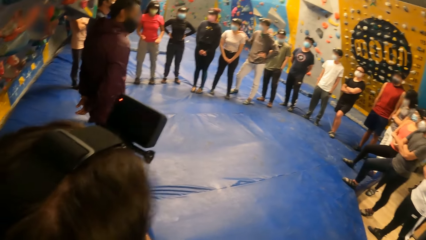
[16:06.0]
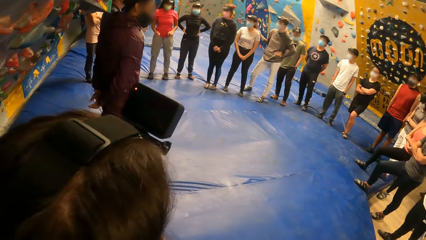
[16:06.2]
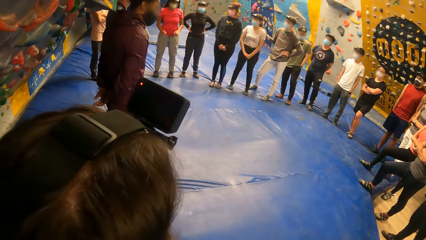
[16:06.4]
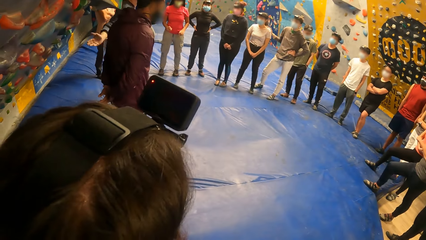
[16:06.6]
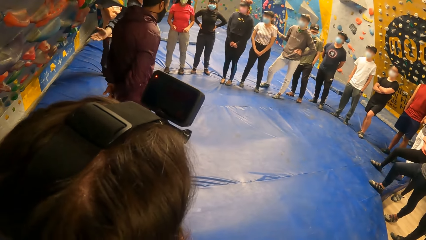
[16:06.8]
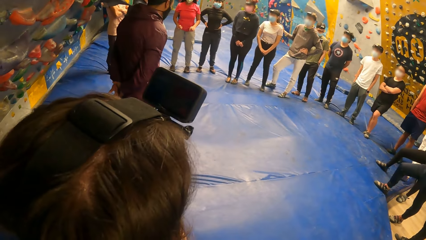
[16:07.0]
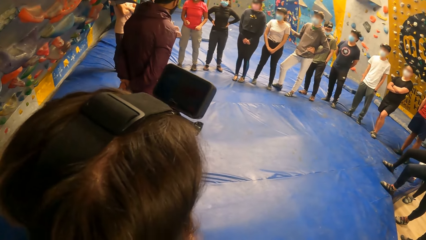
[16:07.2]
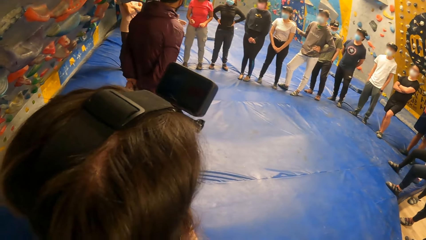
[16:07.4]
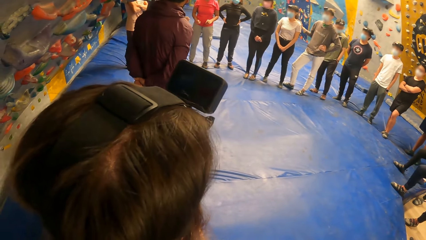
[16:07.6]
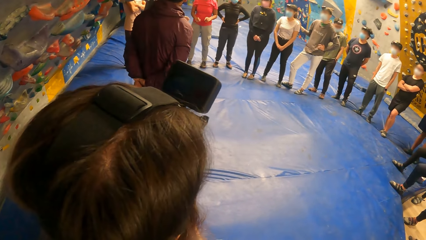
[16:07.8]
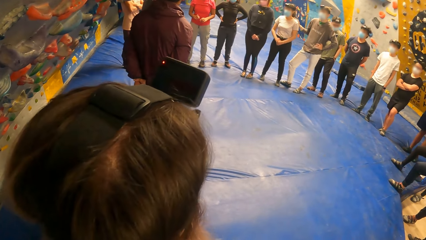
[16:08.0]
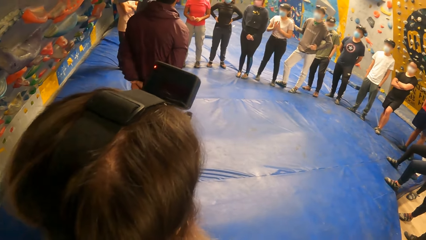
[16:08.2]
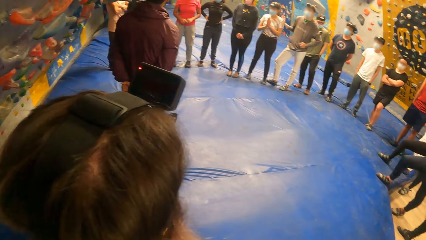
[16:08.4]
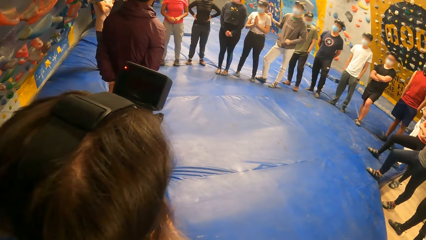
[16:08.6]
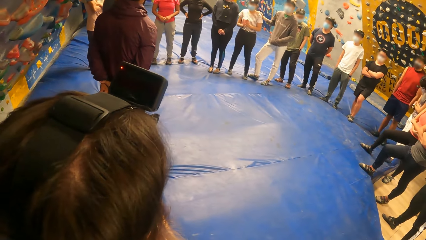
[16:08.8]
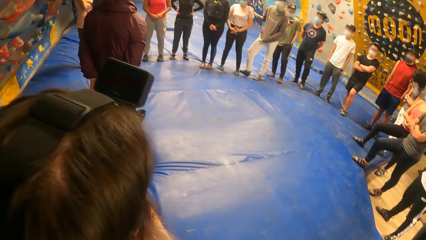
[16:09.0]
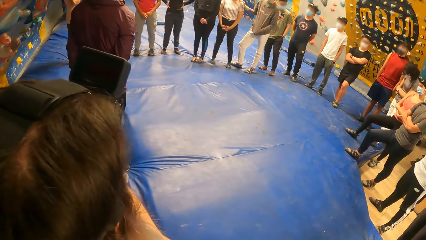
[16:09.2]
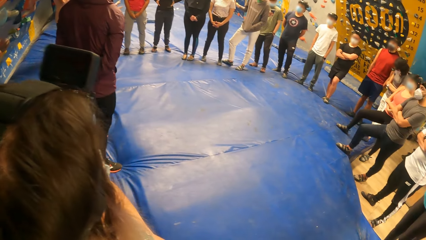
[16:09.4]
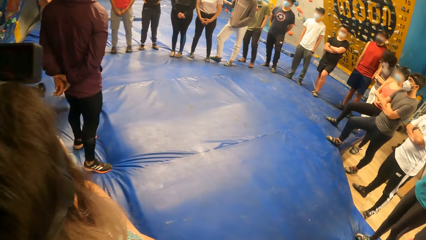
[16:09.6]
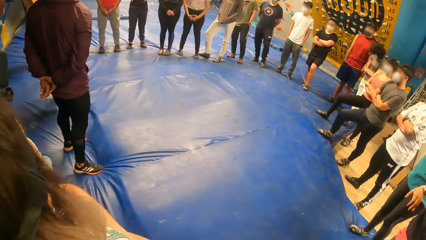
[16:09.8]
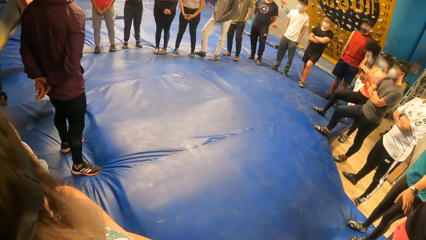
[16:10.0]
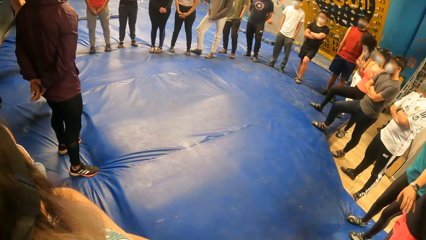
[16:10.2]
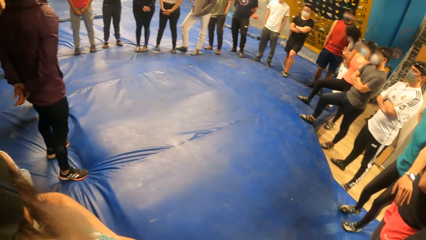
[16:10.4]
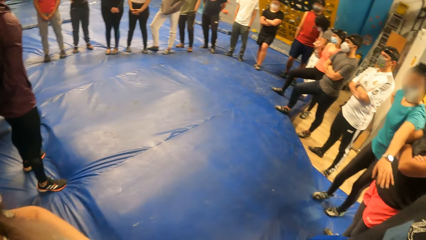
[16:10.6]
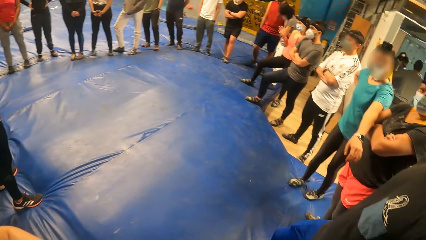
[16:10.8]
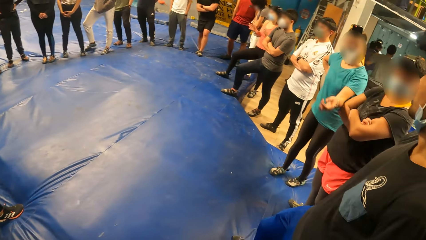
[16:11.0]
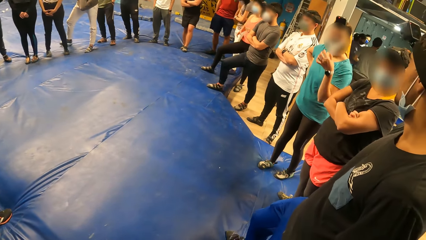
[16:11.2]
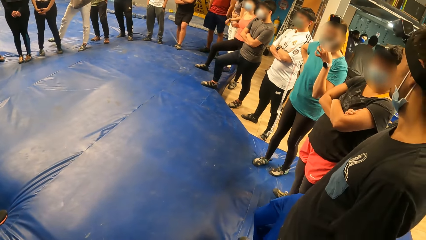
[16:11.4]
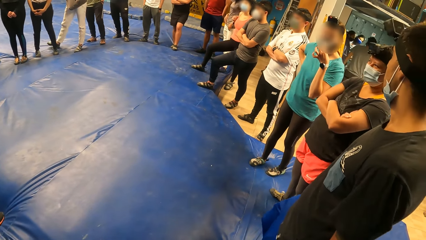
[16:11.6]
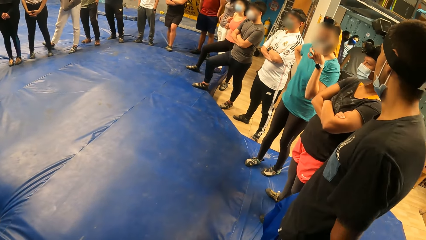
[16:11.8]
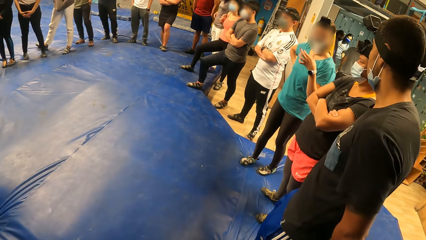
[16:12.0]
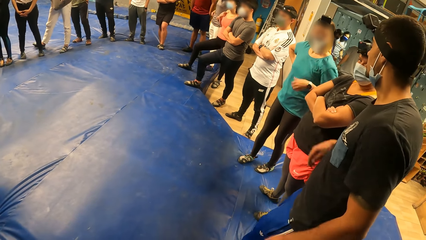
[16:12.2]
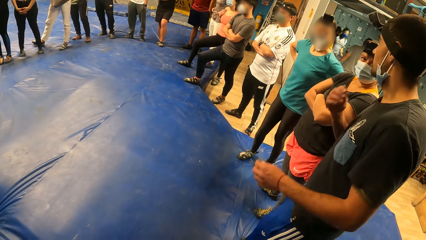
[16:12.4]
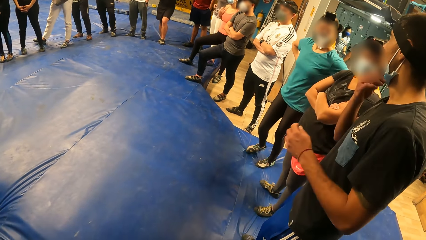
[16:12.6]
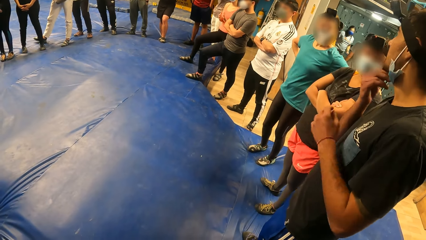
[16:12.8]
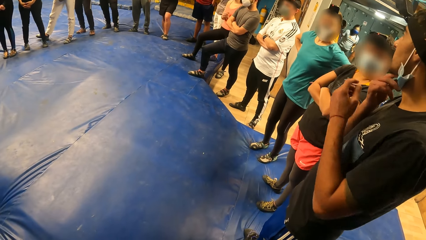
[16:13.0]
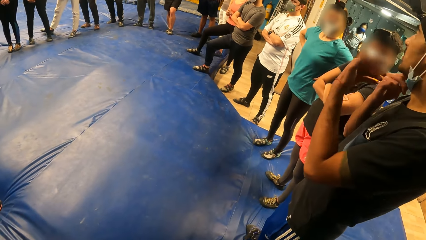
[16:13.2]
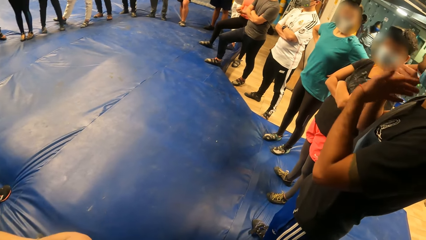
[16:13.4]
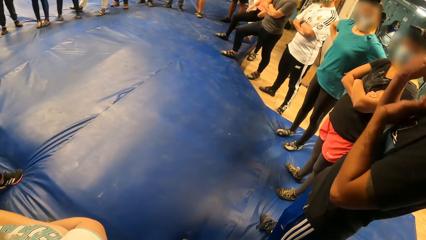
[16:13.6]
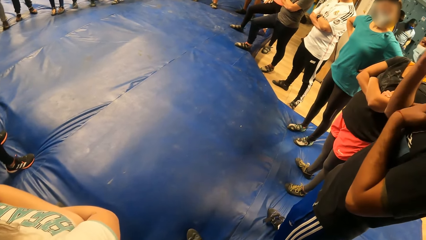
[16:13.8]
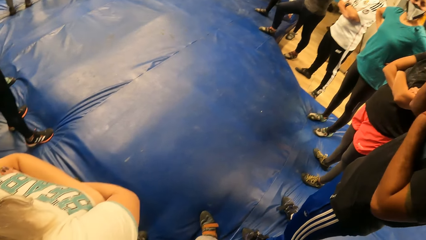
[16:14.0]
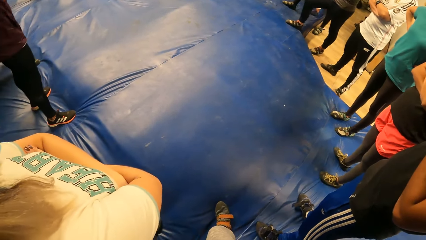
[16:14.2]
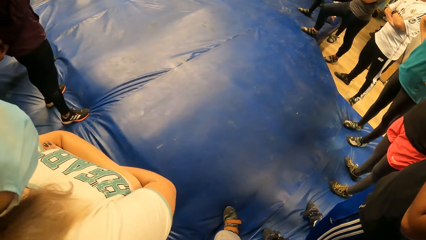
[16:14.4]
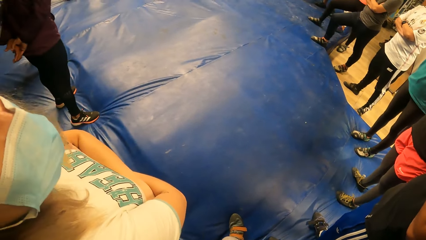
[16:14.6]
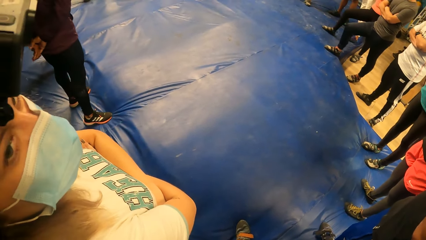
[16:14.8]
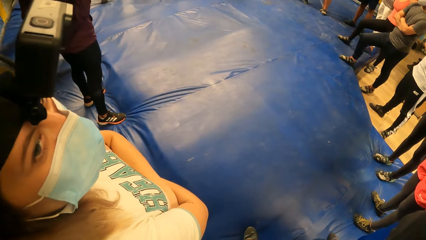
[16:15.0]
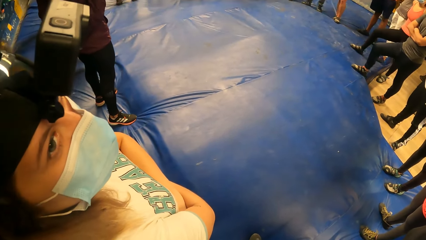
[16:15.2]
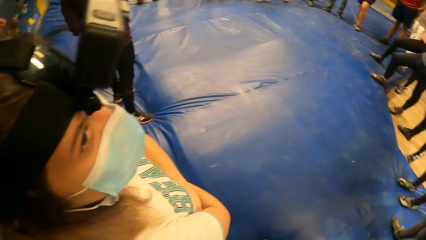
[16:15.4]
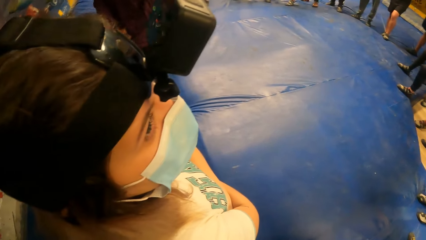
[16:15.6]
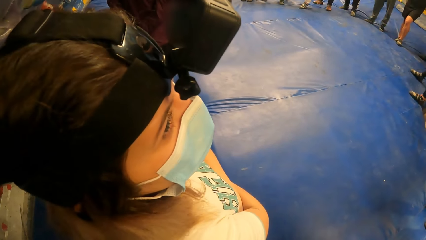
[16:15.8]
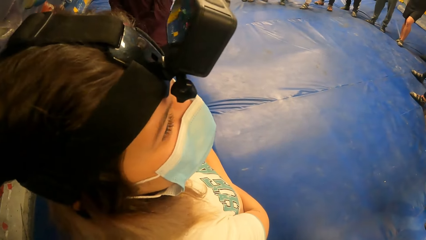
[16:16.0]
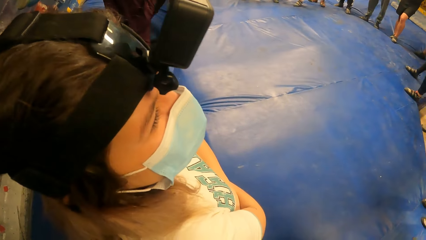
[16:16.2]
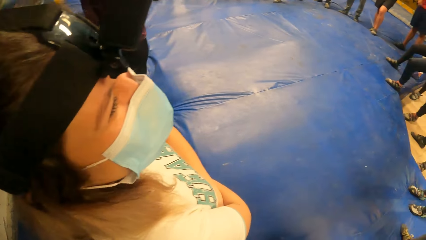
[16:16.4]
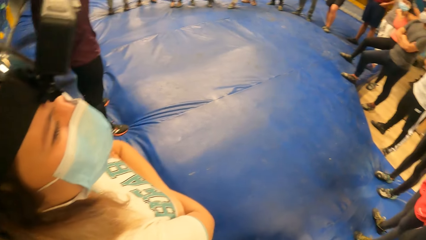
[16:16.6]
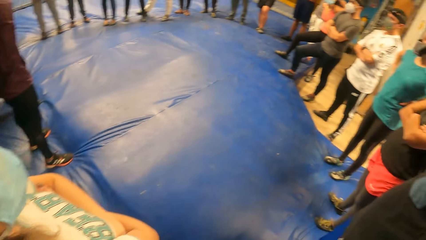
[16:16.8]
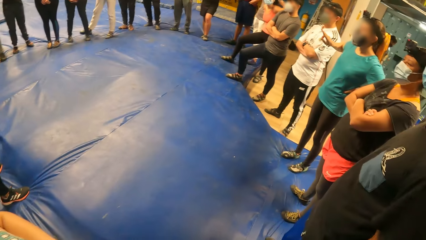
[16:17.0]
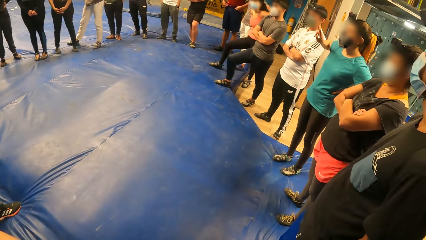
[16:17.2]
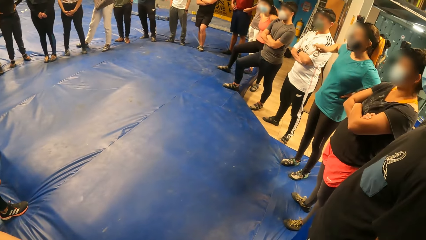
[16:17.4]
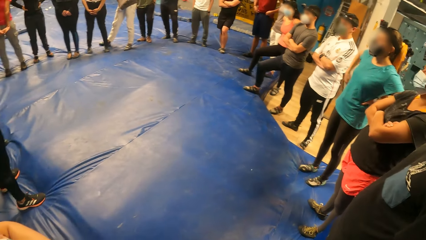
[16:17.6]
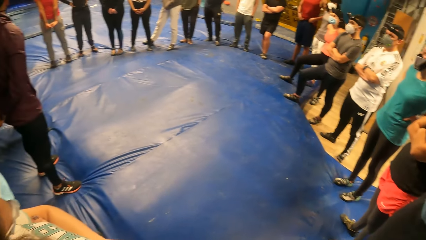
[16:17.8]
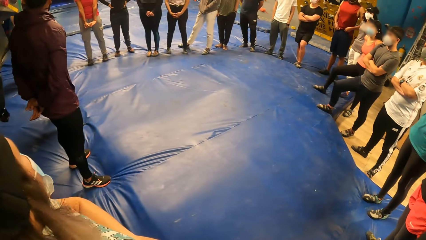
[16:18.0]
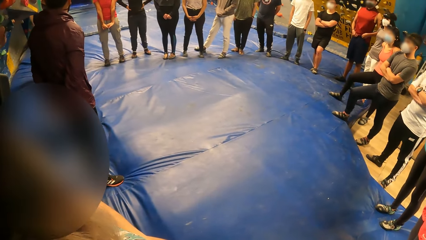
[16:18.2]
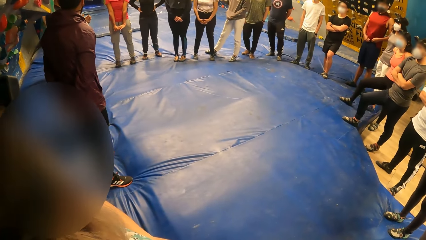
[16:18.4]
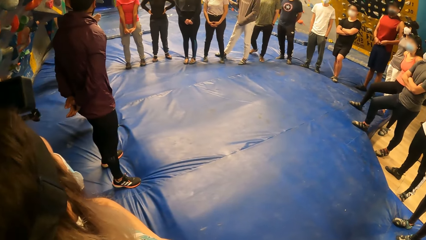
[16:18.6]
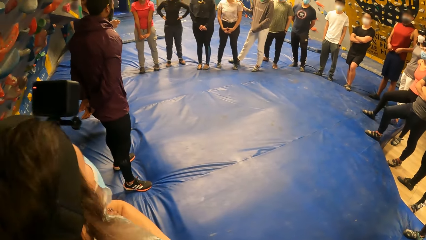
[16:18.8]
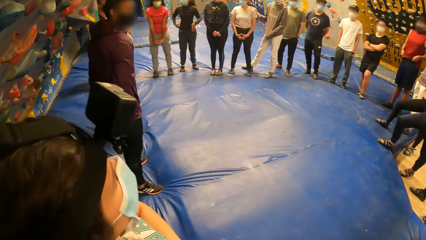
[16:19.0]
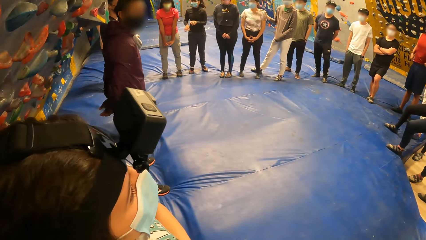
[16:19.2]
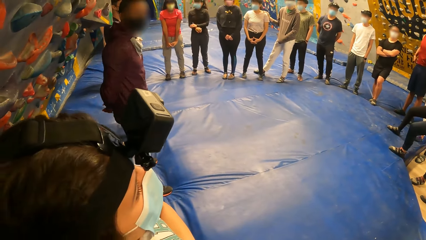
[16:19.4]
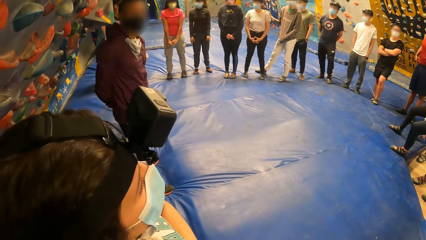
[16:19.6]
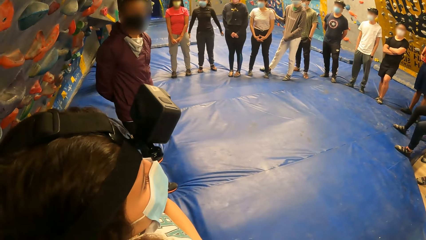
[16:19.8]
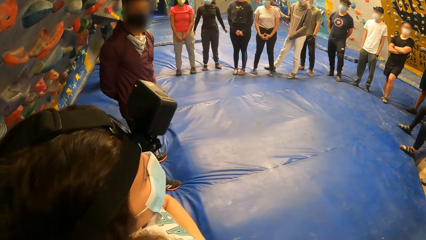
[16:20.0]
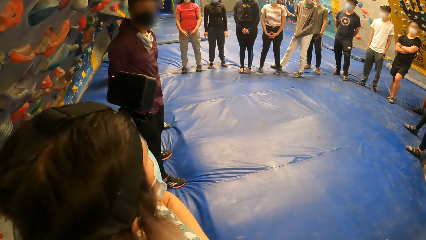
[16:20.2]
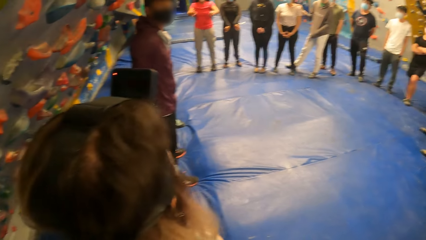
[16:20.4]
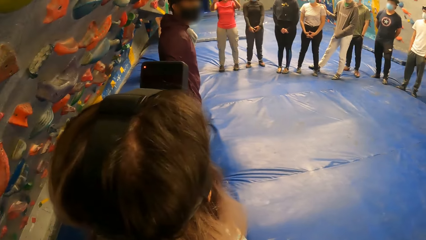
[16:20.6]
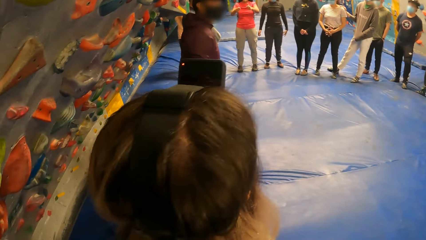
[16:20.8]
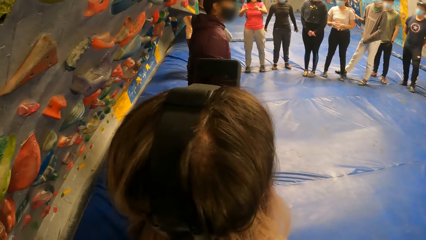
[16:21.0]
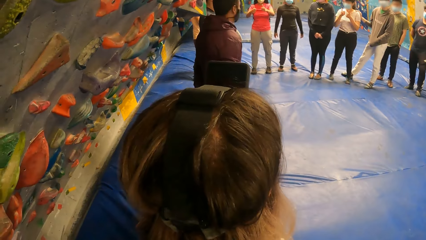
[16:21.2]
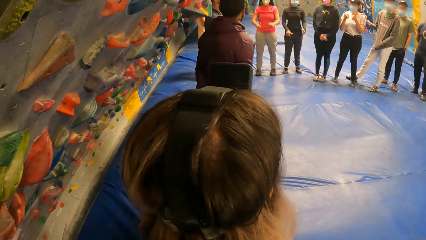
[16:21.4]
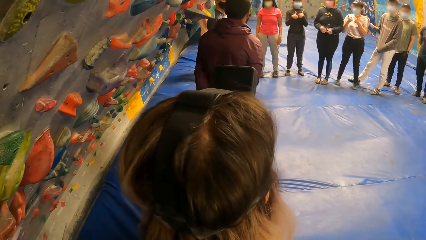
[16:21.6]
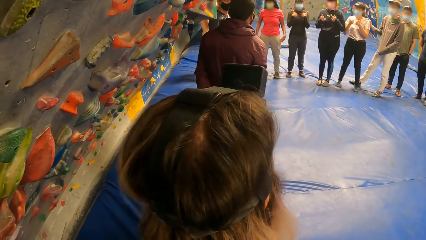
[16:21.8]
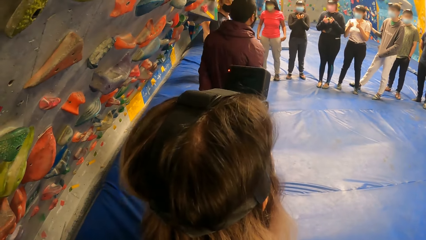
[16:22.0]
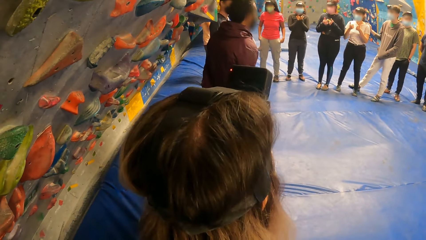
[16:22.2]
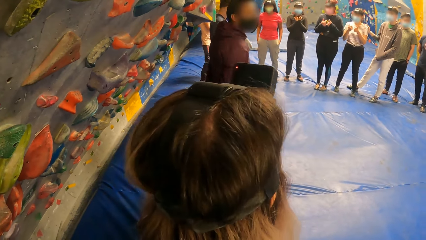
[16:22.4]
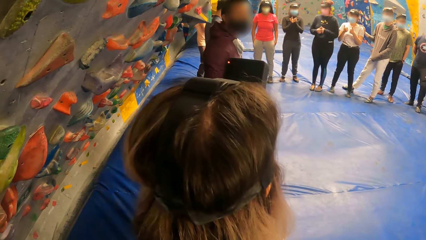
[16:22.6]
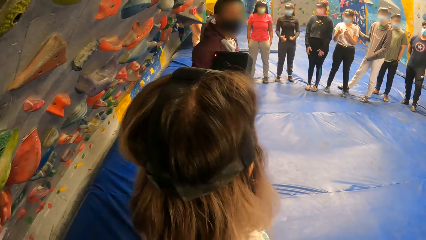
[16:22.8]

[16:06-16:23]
A person talks while demonstrating with the hands. Another person talks to a third person. The third person pulls the mask. The camera wearer looks around and talks to a fourth person. The second person raises the hand. The camera wearer looks around.
